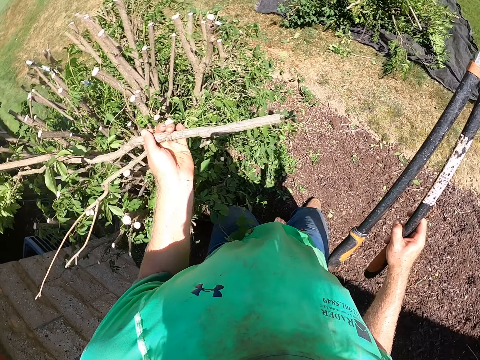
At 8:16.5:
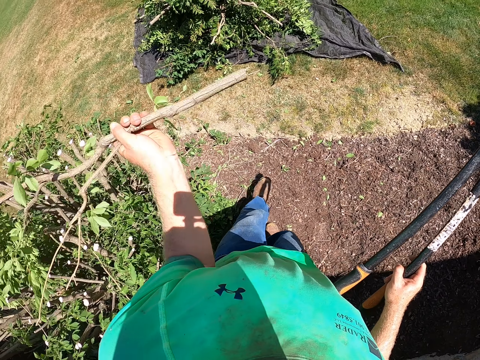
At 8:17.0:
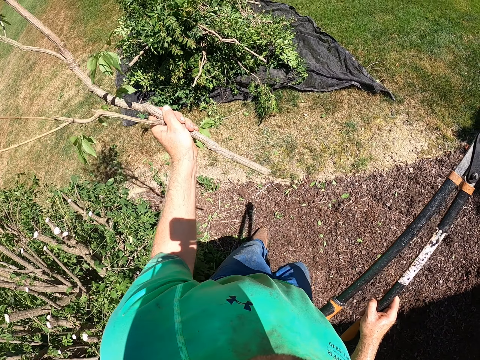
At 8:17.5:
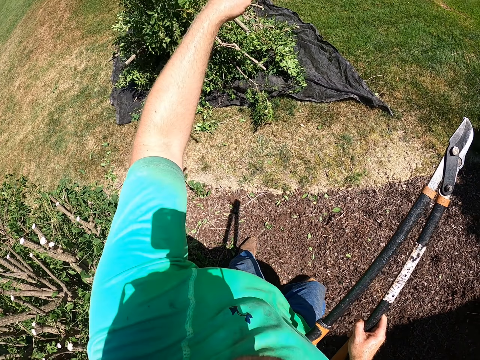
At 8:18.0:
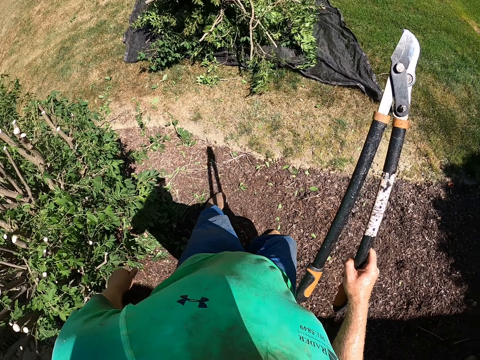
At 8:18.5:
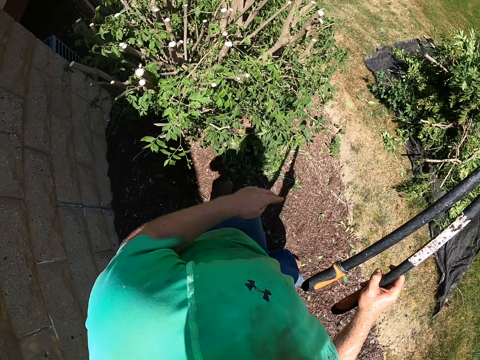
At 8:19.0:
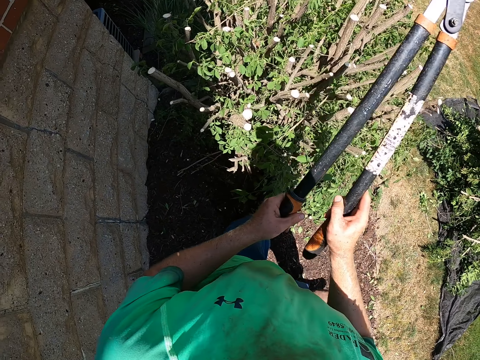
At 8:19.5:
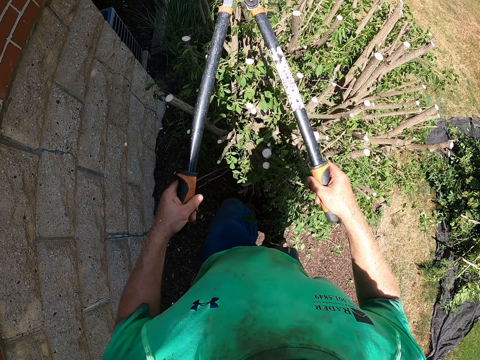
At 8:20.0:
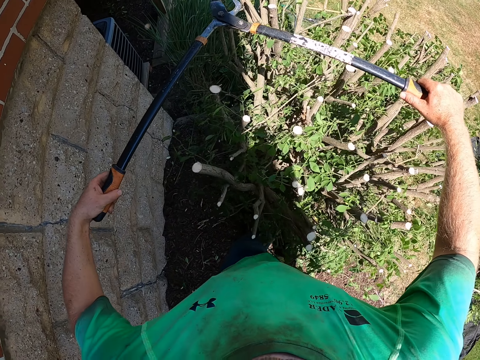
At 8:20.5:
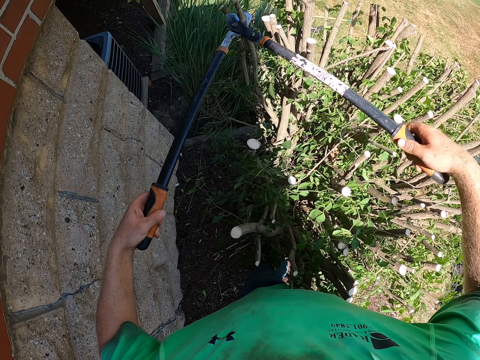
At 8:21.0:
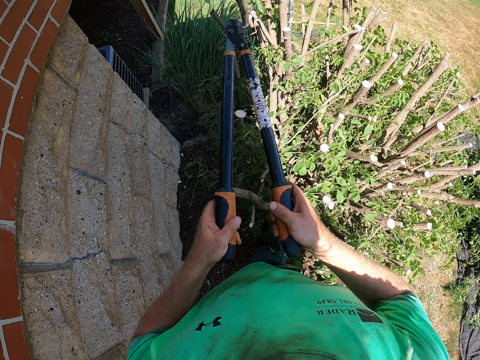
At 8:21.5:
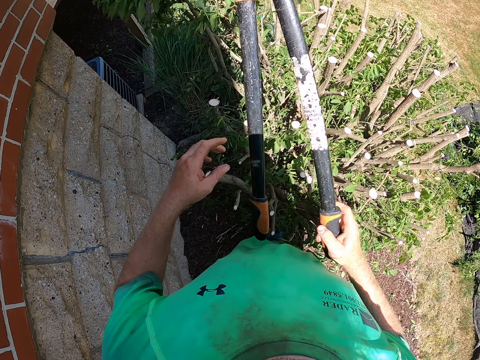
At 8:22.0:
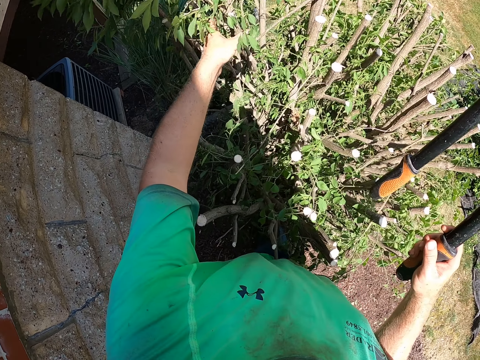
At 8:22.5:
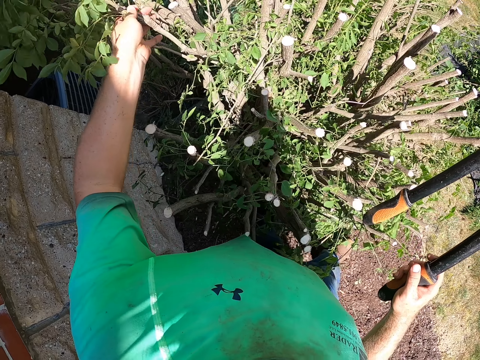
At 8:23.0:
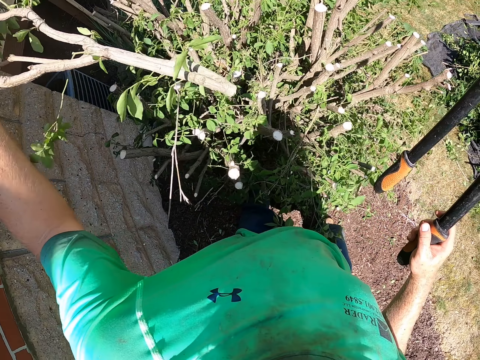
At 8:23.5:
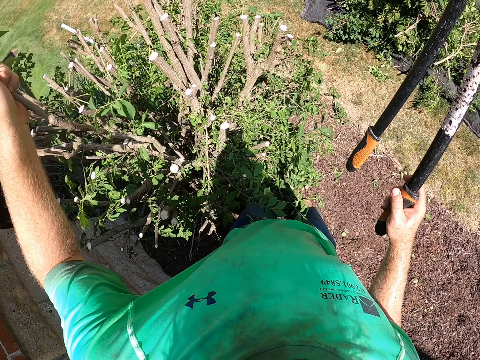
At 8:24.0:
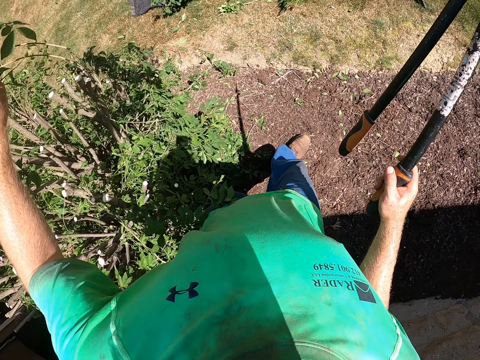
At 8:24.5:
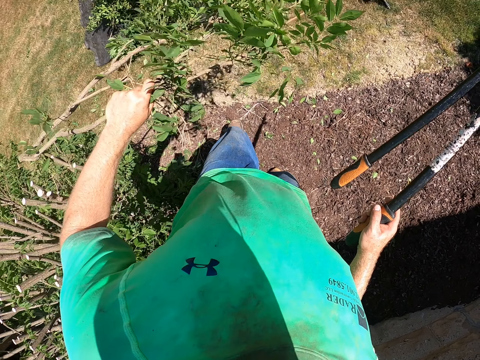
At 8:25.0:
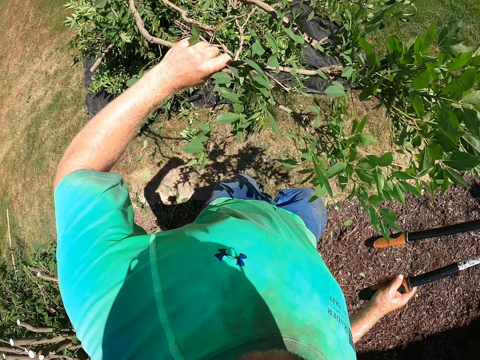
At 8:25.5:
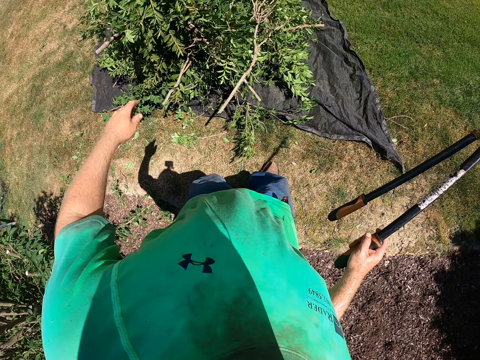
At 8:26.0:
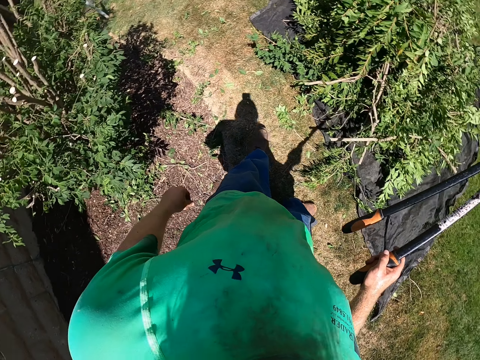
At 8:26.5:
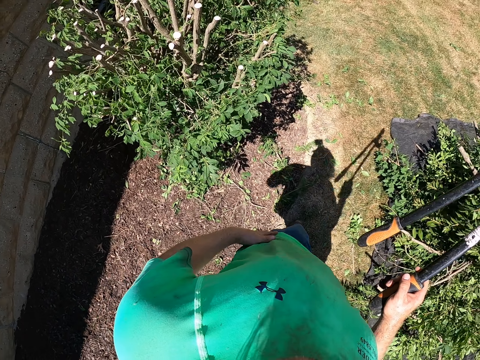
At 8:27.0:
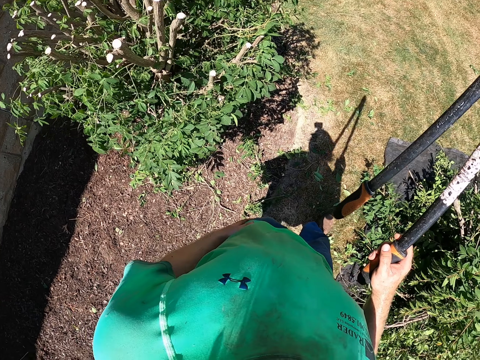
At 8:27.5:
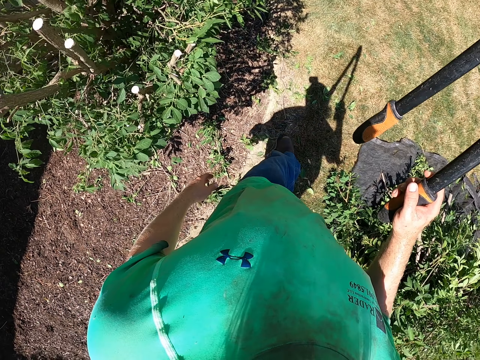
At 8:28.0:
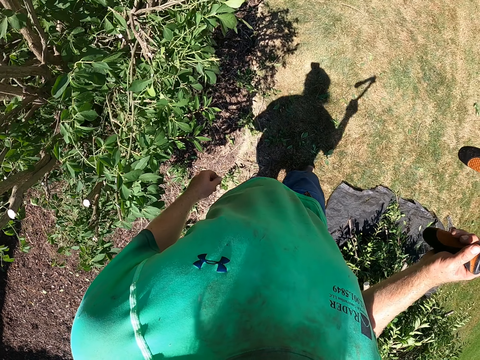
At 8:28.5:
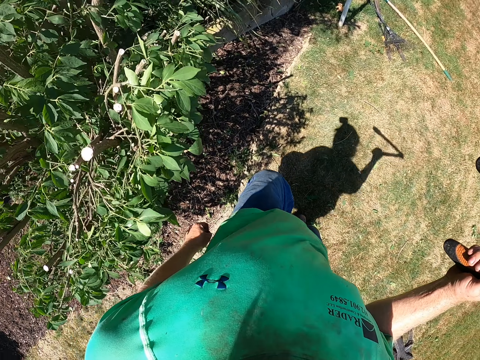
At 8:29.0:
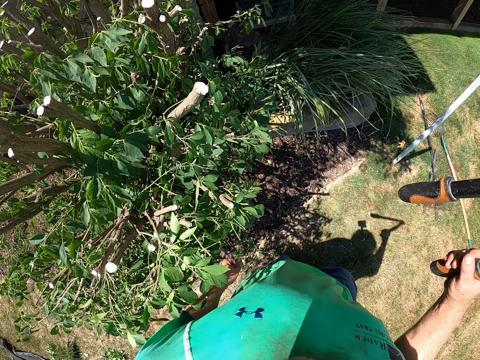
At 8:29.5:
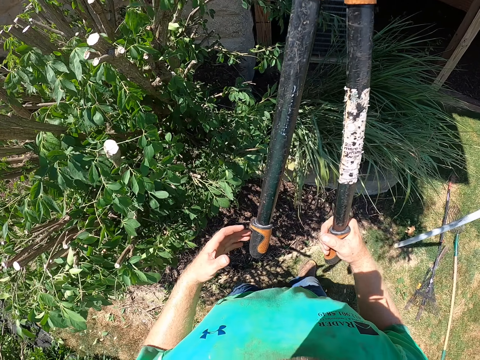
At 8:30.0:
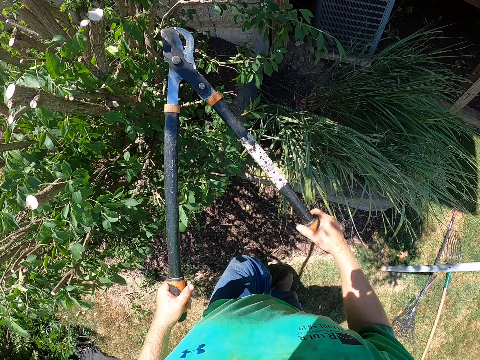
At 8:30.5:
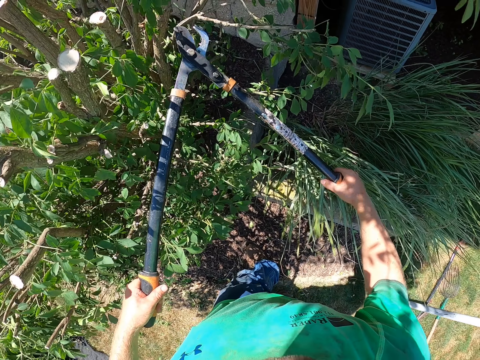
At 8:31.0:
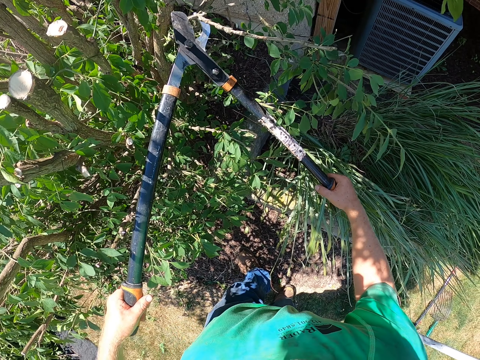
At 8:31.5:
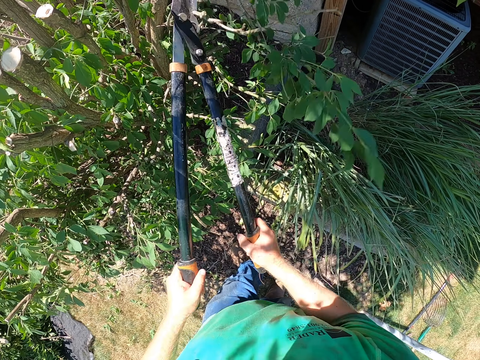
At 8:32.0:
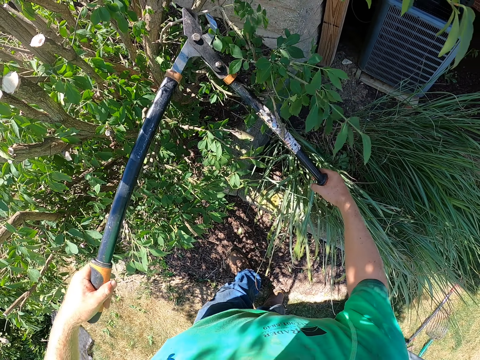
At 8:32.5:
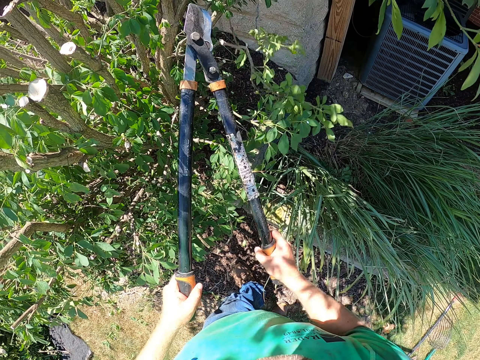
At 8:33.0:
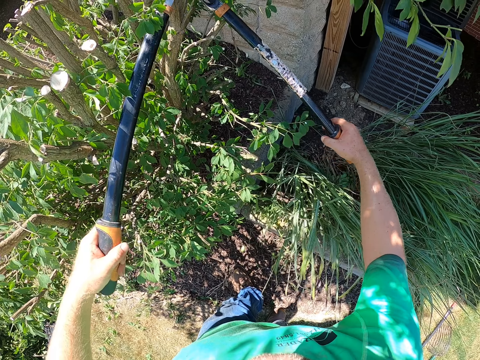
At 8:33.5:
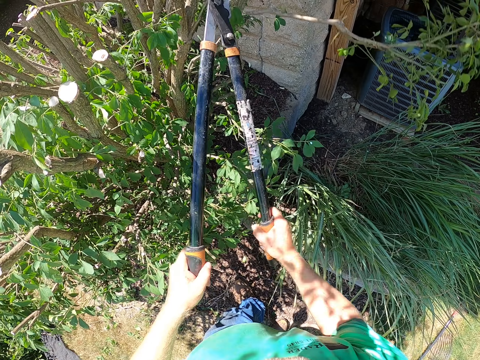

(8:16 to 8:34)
The camera wearer picks a branch. He throws the plant in his right hand on the piece of cloth on the ground. He holds the shear with his hands. He turns around. He trims the plant with the pruning shears in his hands. He holds a trimmed plant with his right hand. He picks a branch. He throws the plant in his right hand on the piece of cloth on the ground. He taps his leg with his right hand. He turns around. He walks around. He holds the shear with his hands. He trims the plant with the pruning shears in his hands.

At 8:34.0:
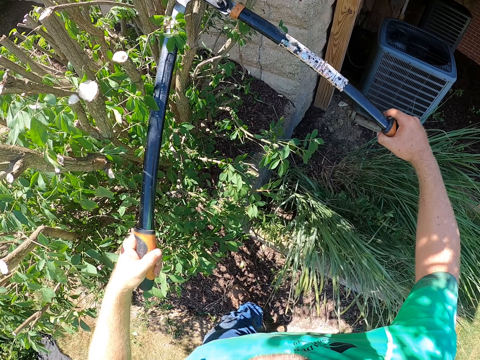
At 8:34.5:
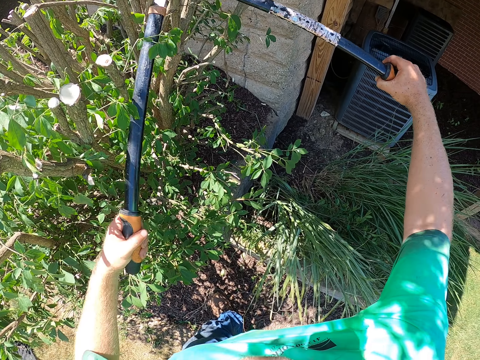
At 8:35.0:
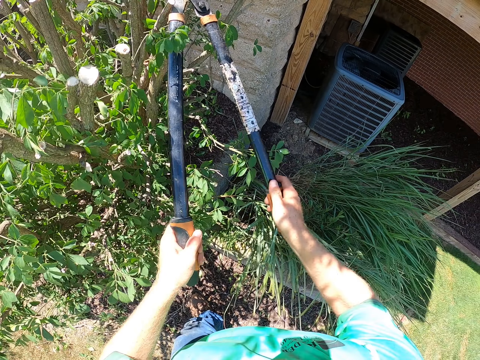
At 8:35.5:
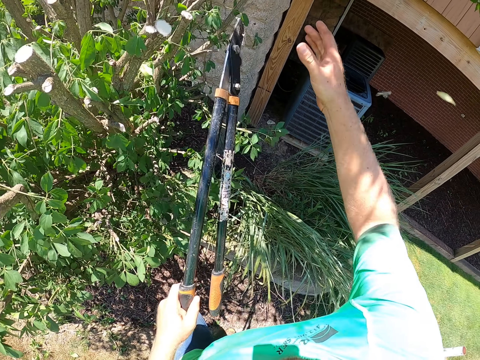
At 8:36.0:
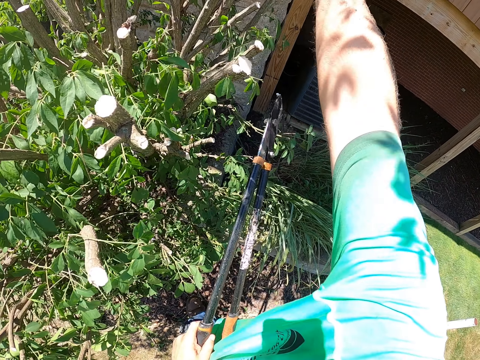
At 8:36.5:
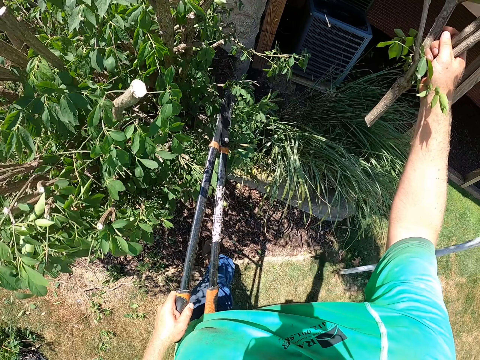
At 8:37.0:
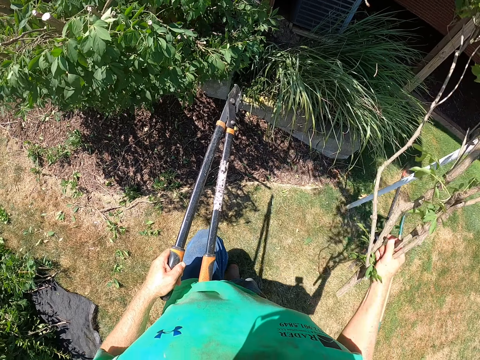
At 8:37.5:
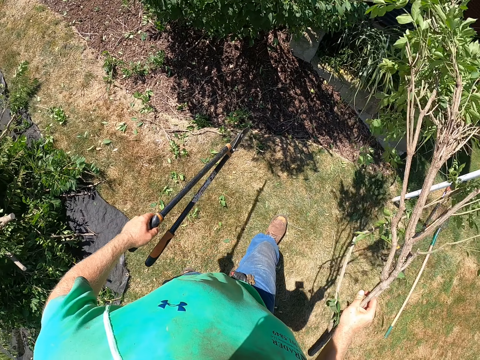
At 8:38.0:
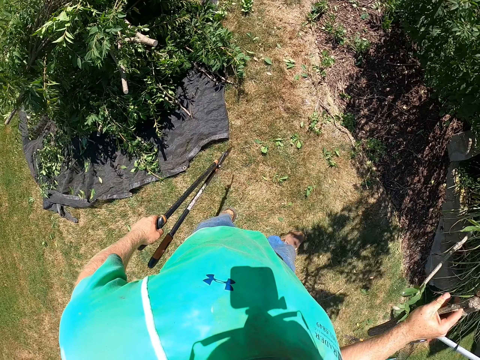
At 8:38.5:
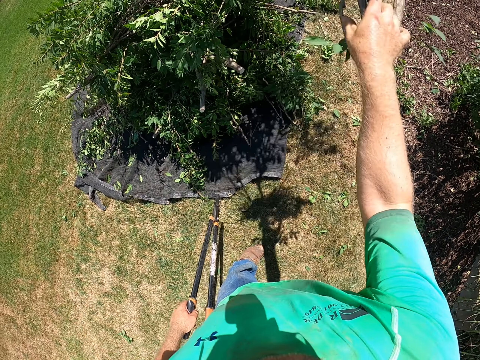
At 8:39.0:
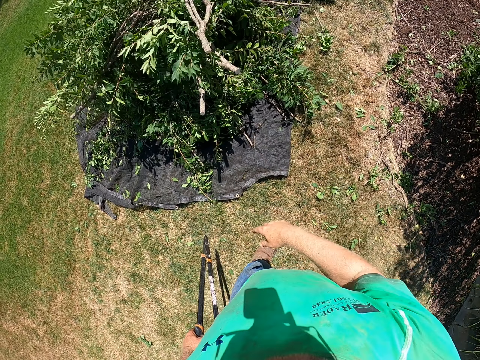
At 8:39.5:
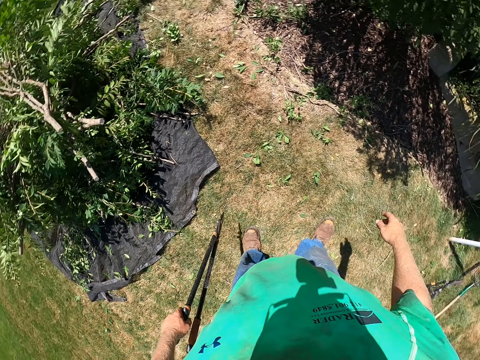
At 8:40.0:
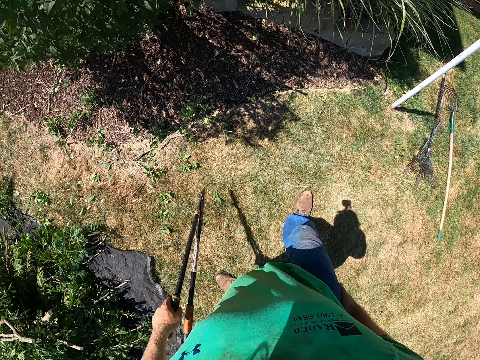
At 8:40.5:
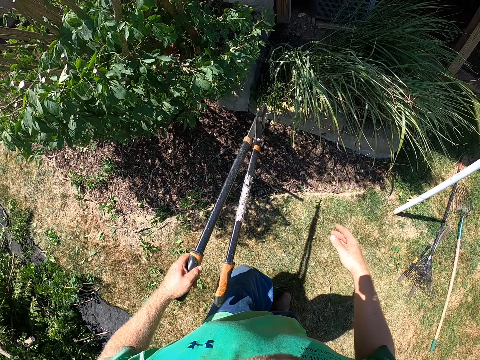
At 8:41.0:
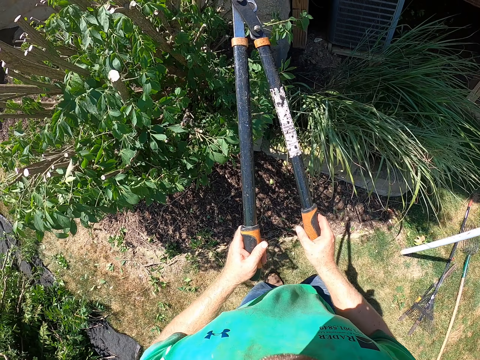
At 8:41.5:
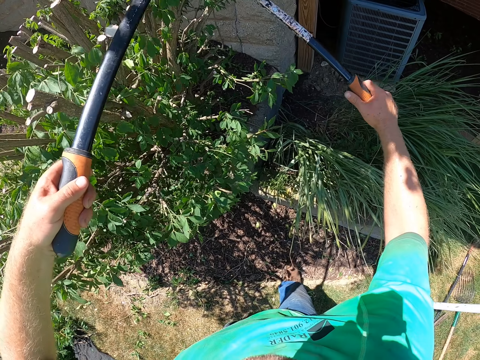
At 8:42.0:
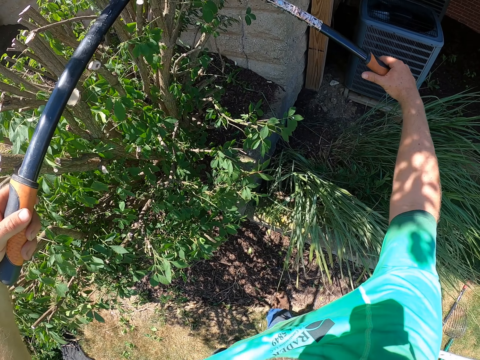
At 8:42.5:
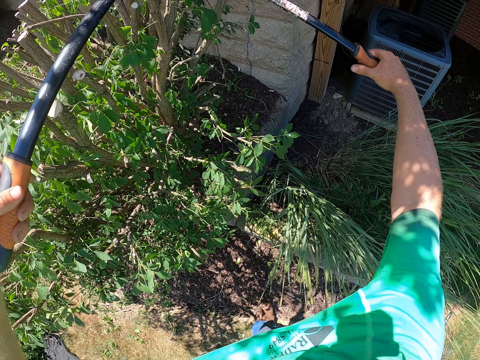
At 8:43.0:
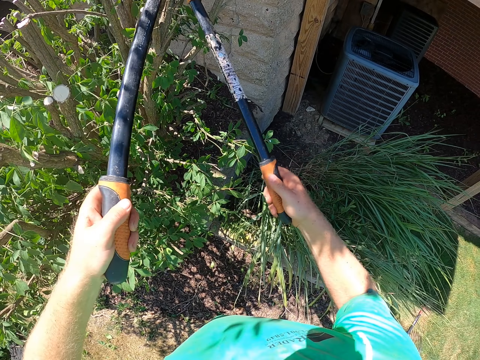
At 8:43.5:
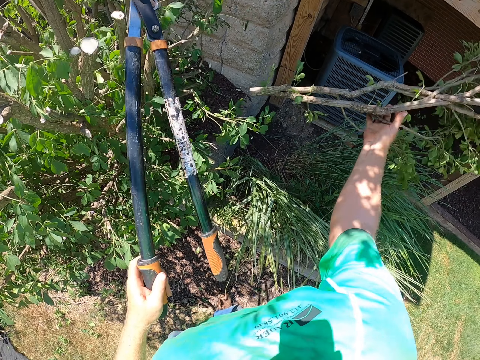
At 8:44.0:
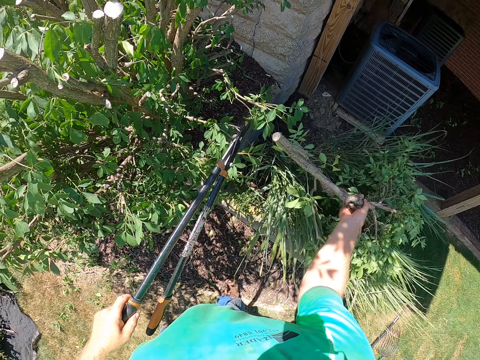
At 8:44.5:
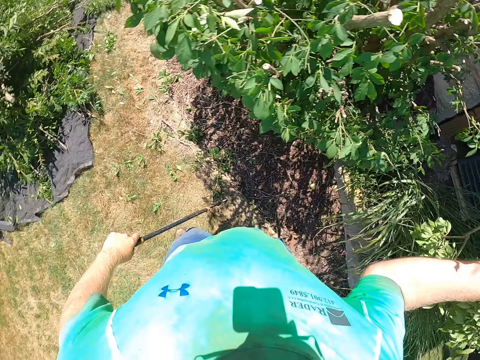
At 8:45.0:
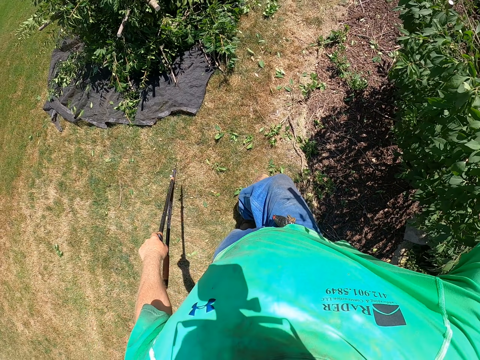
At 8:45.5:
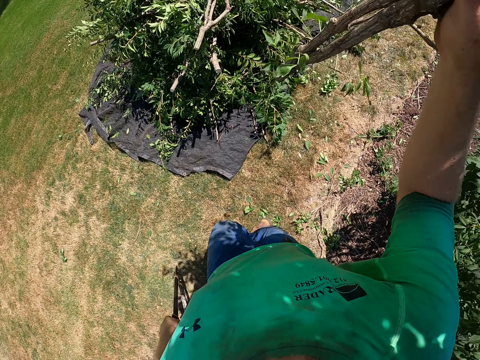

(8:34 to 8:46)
The camera wearer holds a trimmed plant with his right hand. He picks a branch. He throws the plant in his right hand on the piece of cloth on the ground. He turns around. He holds the shear with his hands. He trims the plant with the pruning shears in his hands. He catches the falling trimmed plant with his right hand. He throws the plant in his right hand on the piece of cloth on the ground.
